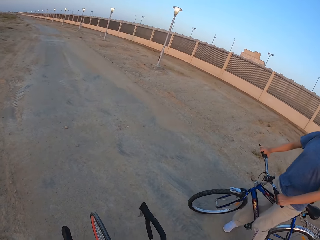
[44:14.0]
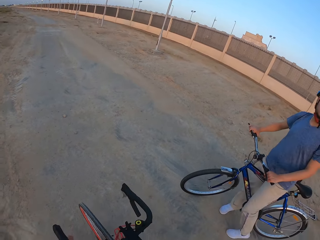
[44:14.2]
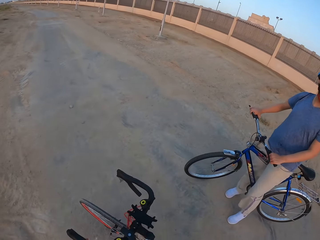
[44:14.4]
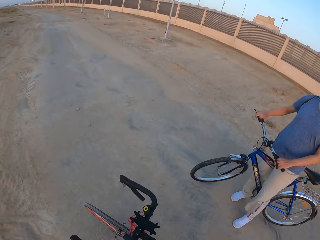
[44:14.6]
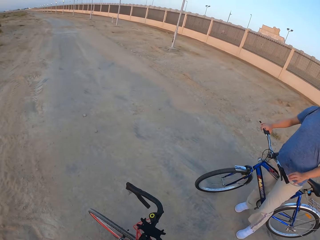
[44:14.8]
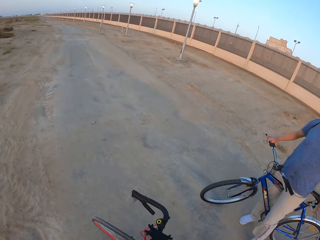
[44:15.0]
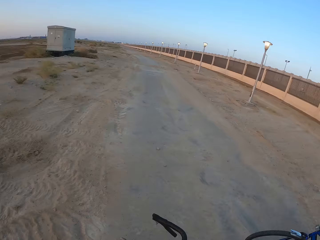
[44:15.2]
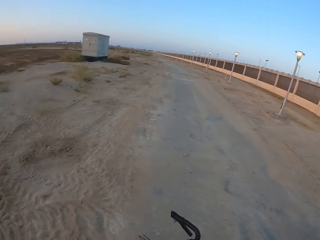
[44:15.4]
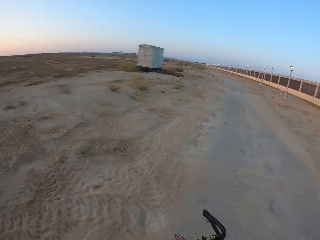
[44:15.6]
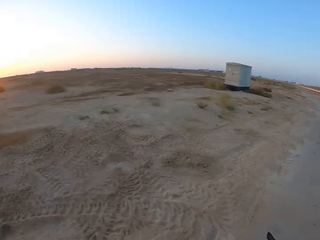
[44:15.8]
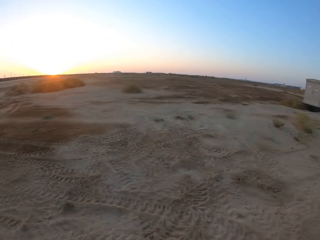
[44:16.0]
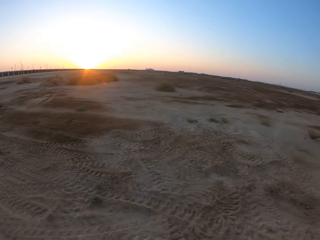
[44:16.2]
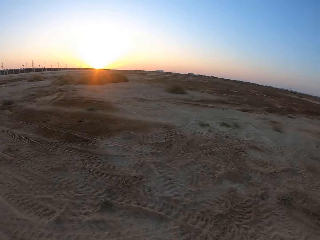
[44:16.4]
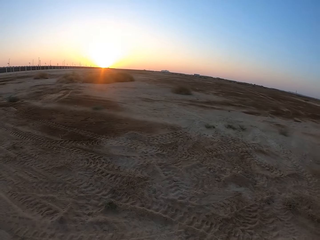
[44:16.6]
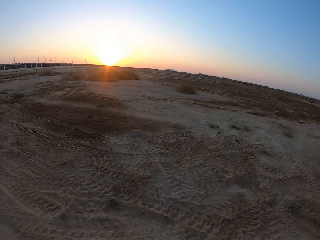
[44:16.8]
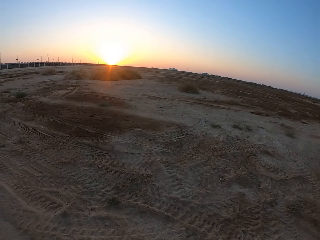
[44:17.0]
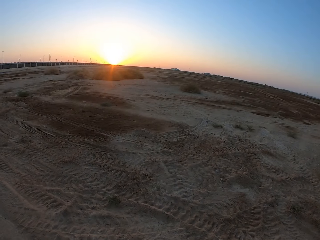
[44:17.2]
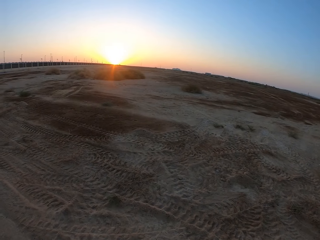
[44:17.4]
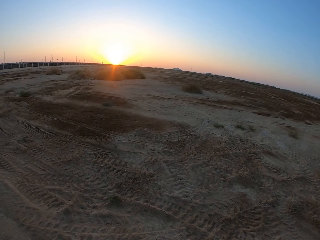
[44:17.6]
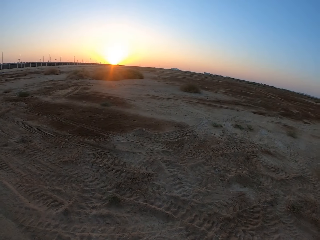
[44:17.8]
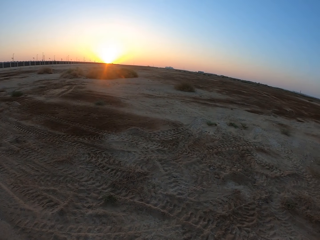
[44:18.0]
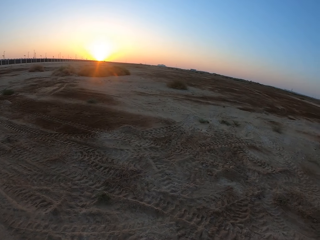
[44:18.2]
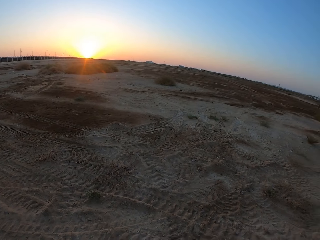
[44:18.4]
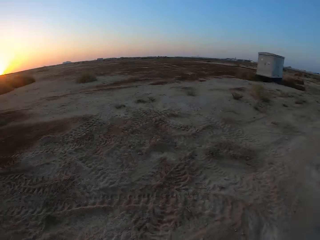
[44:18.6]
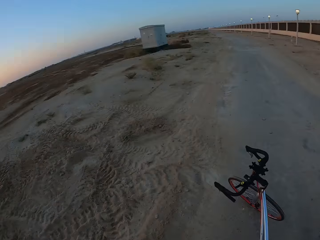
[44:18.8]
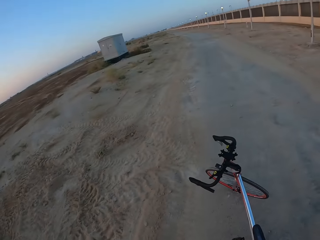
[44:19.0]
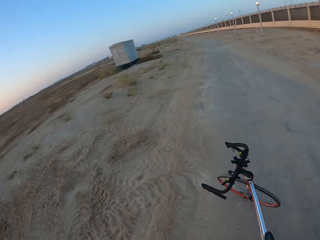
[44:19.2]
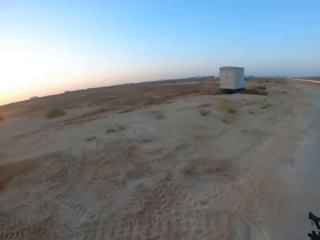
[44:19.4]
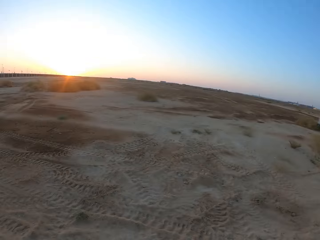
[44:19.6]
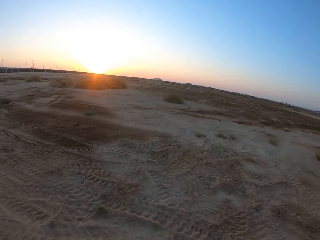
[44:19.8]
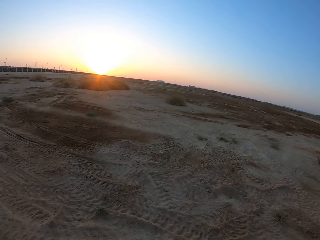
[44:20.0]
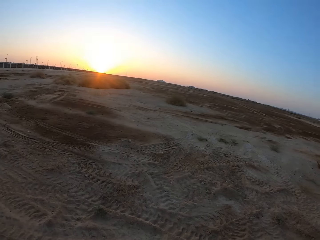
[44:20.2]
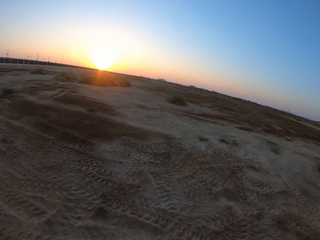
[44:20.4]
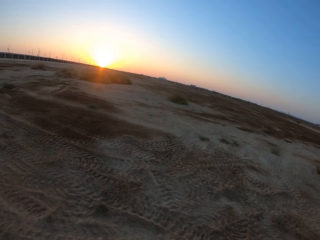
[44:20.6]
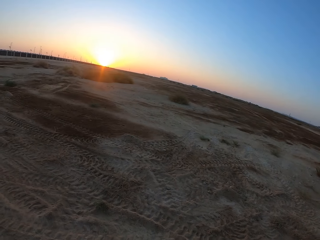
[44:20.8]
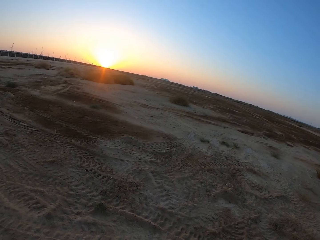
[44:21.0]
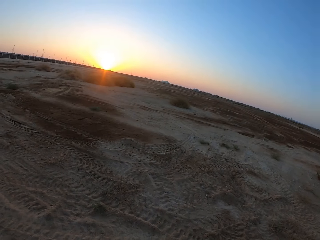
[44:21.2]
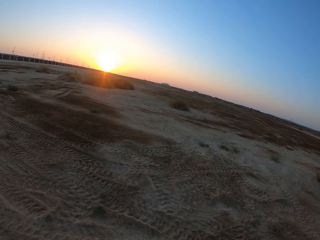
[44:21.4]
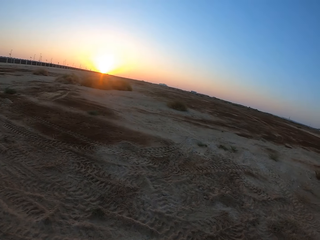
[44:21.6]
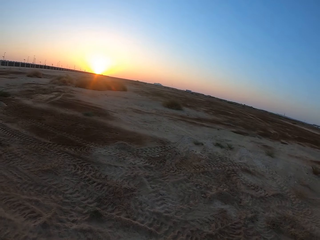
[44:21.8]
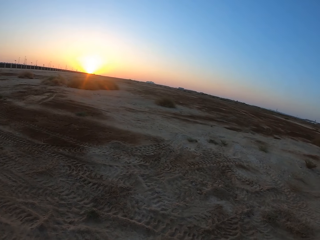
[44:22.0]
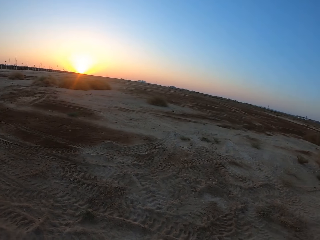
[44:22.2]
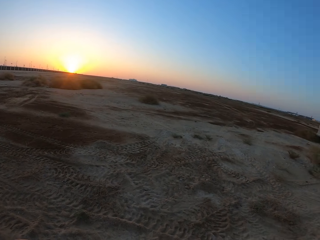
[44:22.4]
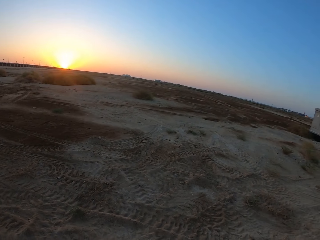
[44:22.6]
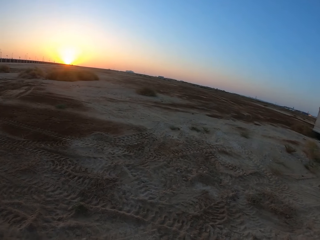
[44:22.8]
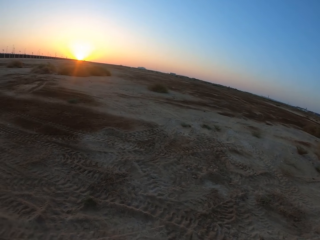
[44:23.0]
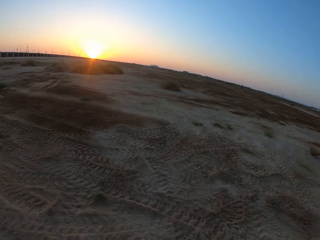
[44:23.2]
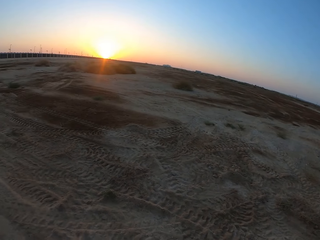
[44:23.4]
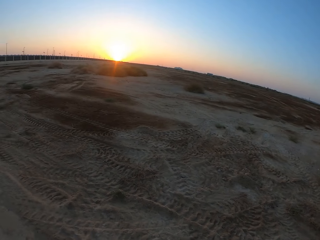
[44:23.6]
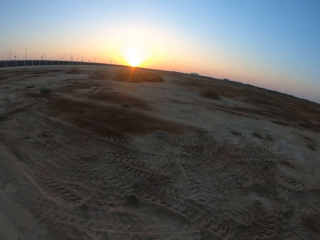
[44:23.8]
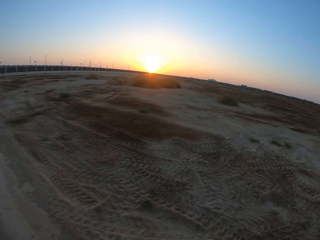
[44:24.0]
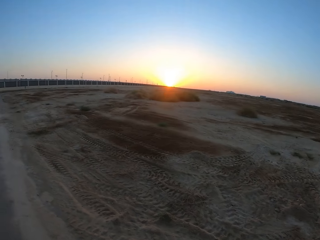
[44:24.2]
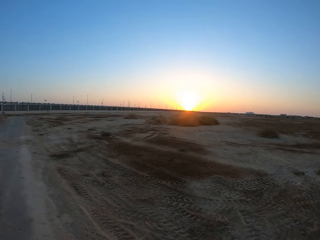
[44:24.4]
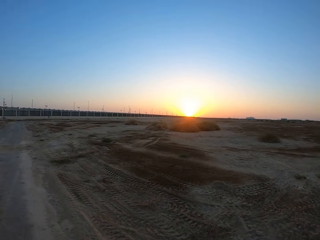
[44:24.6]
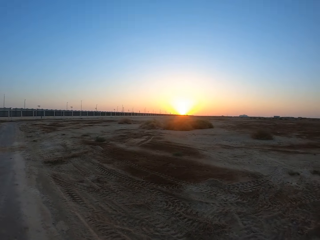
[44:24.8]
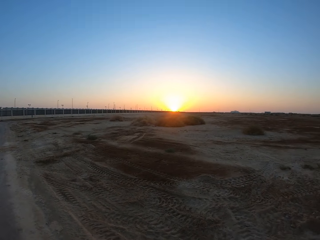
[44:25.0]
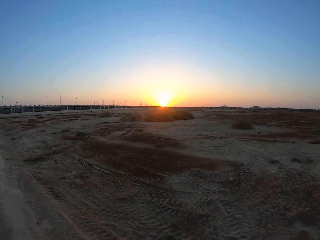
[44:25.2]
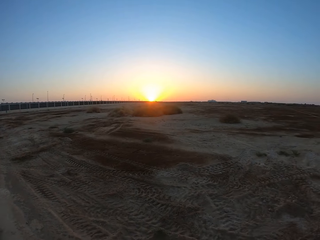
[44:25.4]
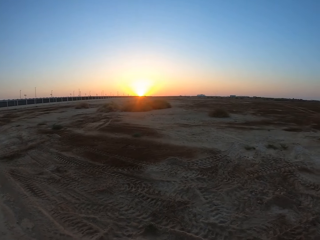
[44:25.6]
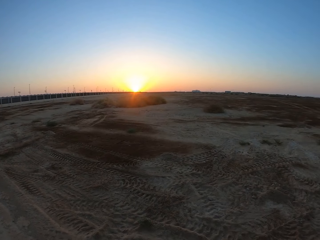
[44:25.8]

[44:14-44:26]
The camera wearer stops at the road. A man moves the hand. The man stops at the road. The camera wearer looks around.

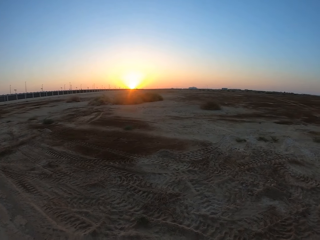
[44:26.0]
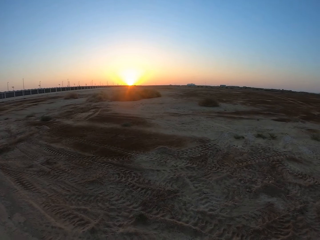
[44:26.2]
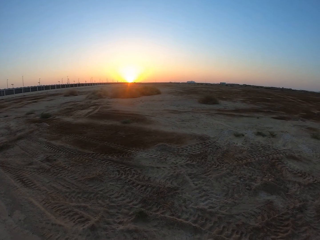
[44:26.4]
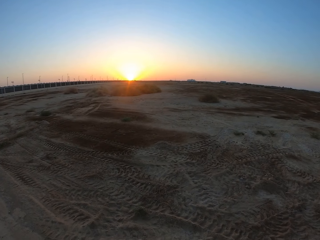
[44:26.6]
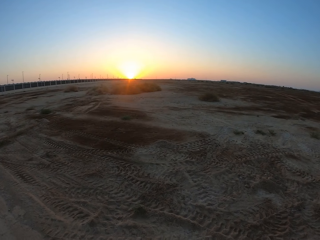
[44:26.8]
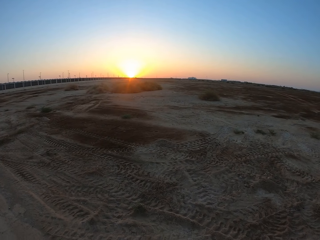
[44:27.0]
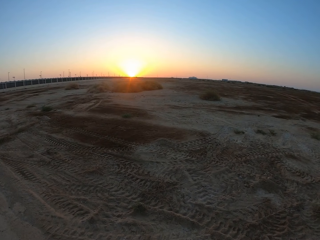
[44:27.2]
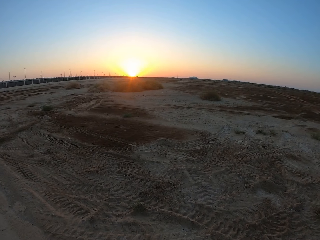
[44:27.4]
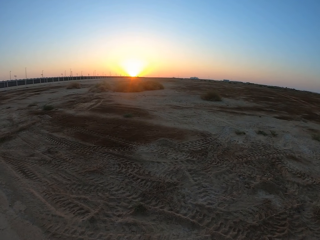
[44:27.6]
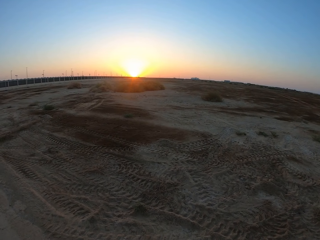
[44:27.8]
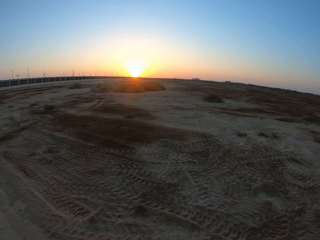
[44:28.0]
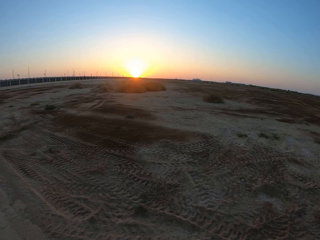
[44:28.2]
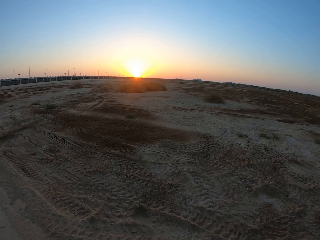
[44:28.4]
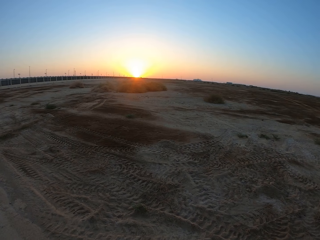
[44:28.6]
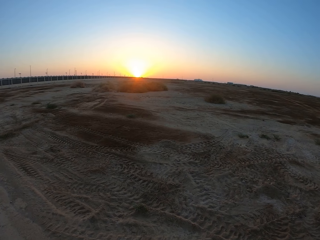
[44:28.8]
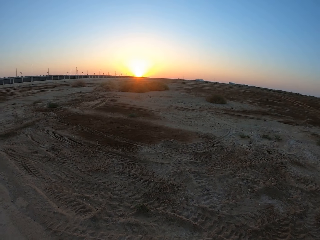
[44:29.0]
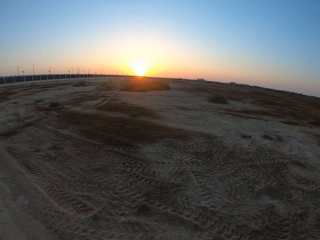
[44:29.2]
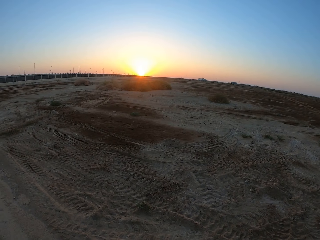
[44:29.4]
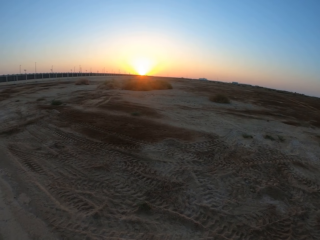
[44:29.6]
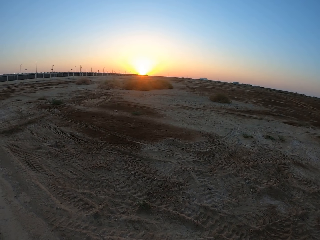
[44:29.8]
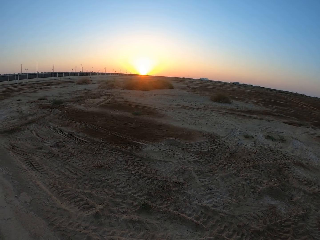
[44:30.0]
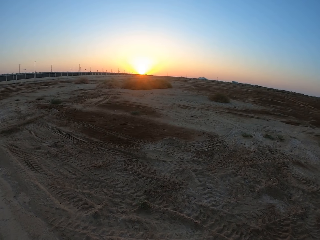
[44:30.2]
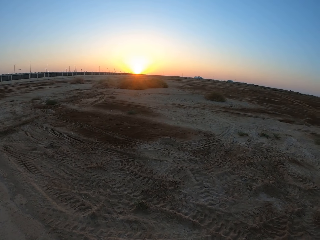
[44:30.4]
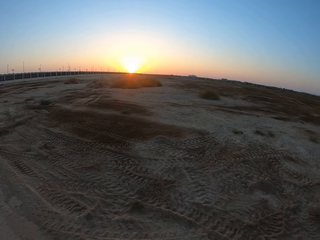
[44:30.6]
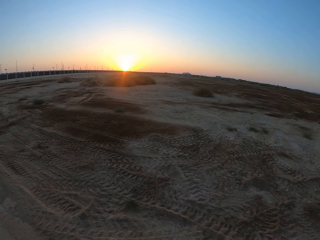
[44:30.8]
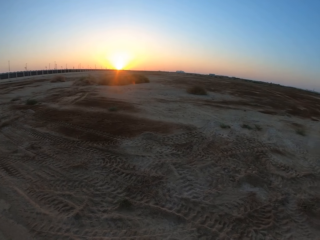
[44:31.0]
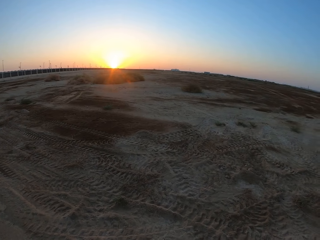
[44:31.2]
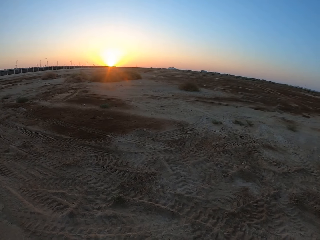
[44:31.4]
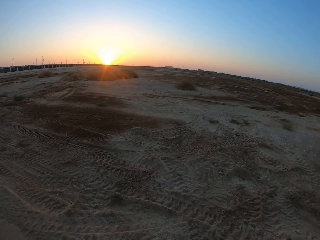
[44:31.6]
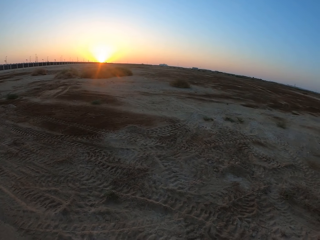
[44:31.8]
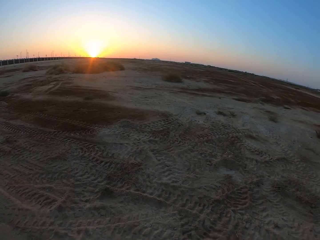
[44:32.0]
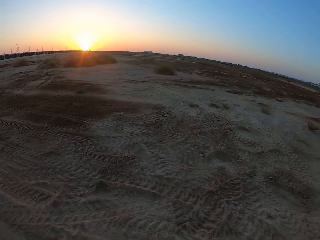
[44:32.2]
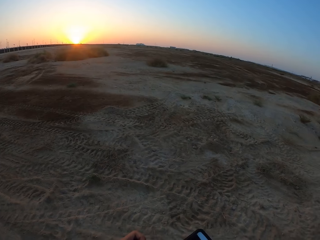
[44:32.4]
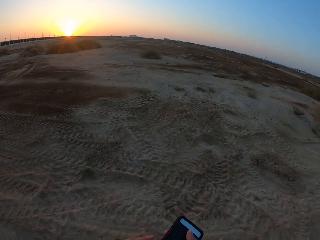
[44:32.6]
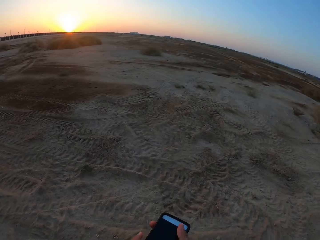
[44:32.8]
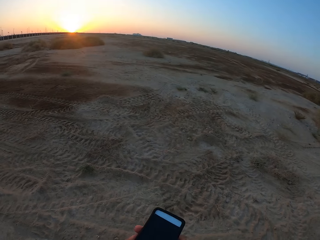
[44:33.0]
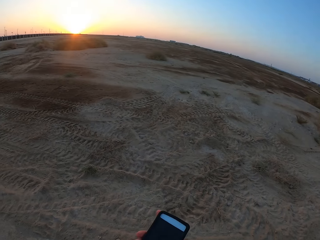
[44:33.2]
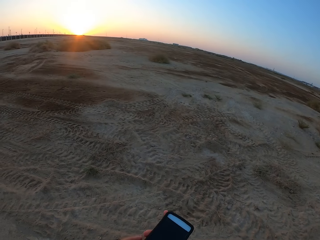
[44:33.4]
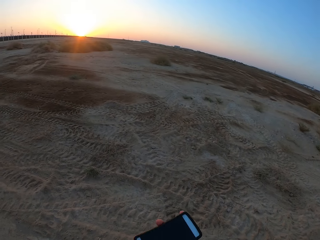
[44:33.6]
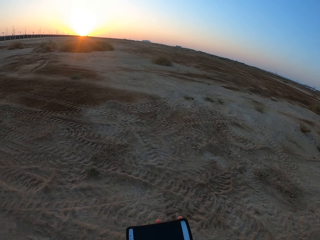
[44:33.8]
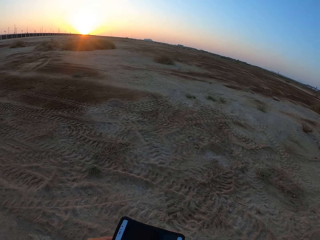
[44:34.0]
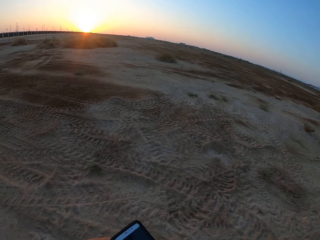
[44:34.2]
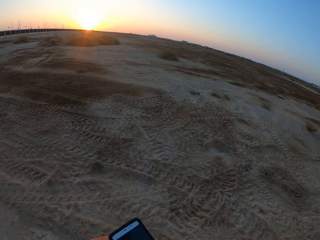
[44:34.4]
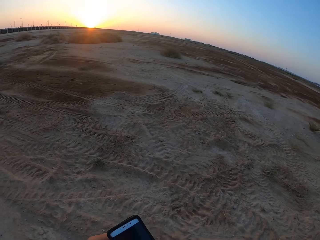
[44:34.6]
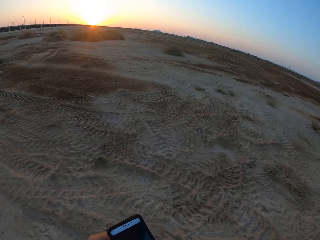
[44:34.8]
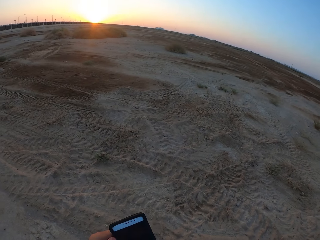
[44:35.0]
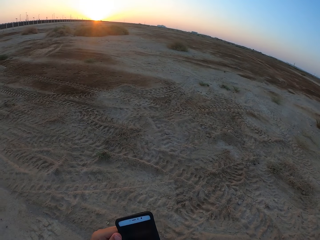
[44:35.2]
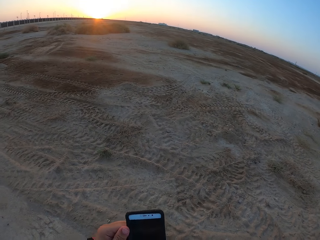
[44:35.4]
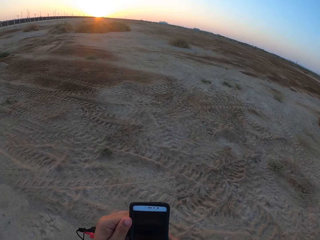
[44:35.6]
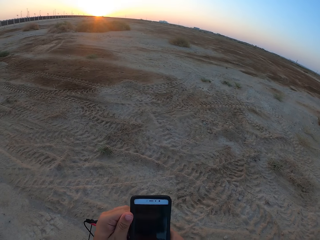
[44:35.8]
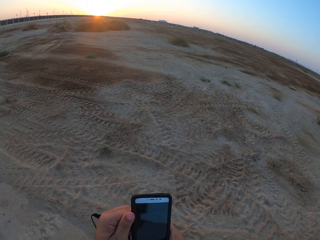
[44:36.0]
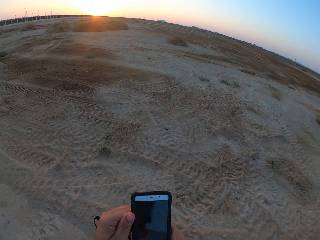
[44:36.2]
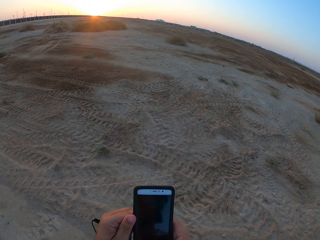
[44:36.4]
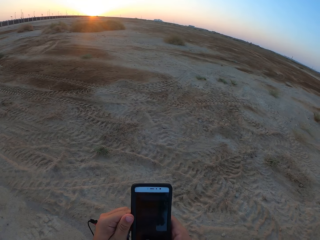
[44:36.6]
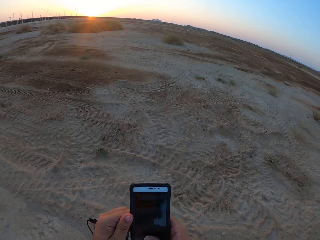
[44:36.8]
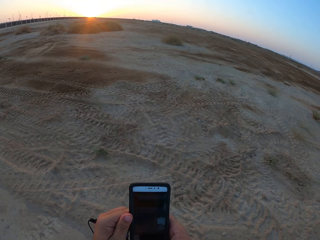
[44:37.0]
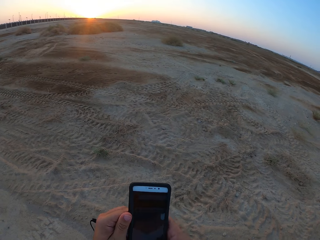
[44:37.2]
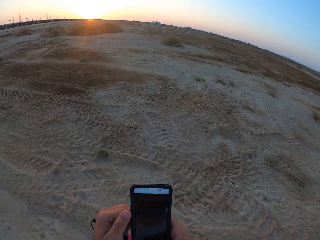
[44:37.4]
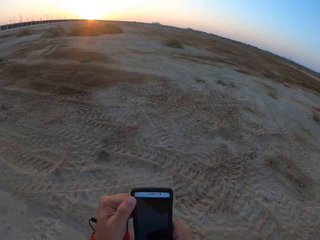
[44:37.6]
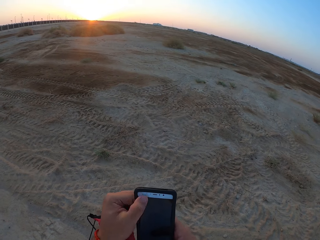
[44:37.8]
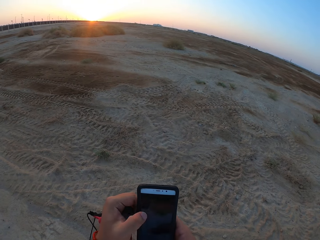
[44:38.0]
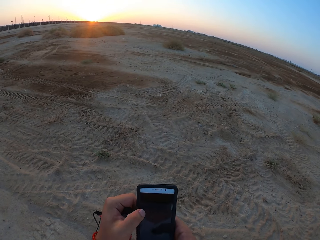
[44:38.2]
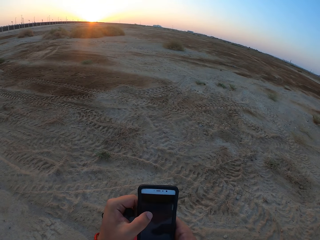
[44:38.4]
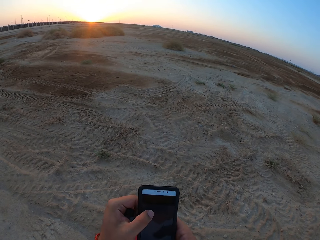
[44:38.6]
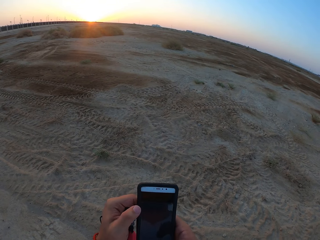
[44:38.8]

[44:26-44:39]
The camera wearer uses the phone. They turn the phone. They use the phone.
